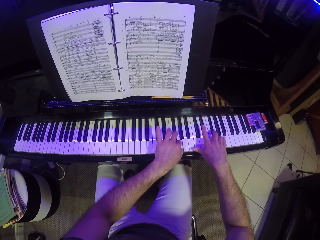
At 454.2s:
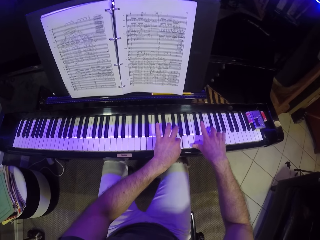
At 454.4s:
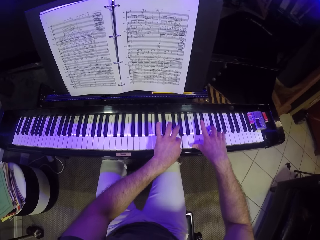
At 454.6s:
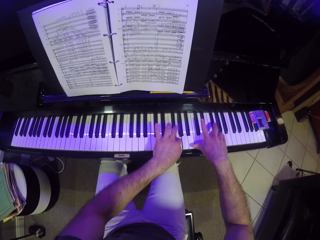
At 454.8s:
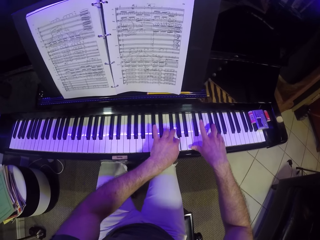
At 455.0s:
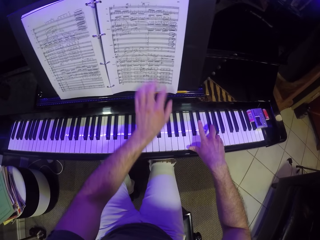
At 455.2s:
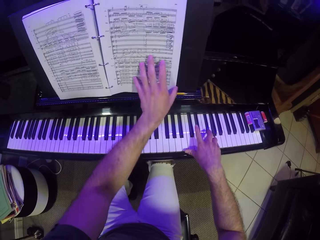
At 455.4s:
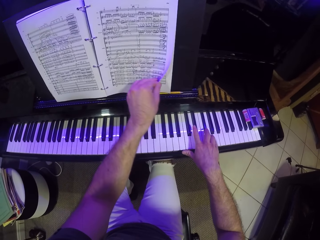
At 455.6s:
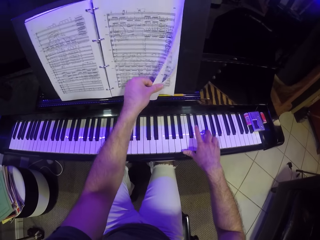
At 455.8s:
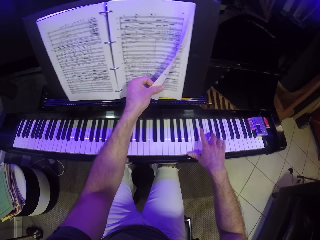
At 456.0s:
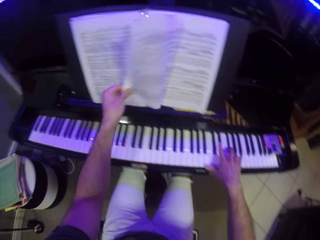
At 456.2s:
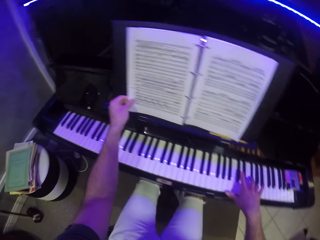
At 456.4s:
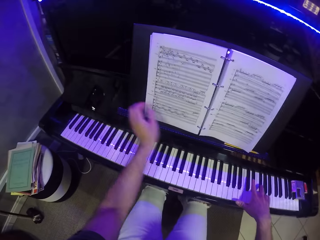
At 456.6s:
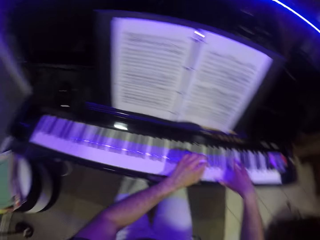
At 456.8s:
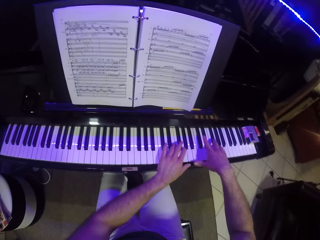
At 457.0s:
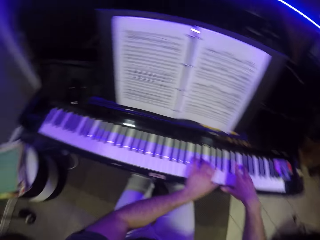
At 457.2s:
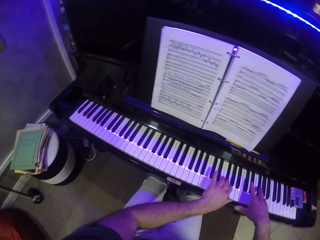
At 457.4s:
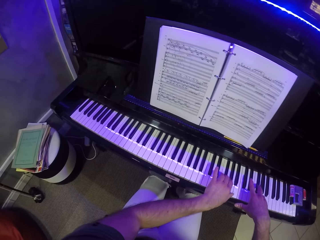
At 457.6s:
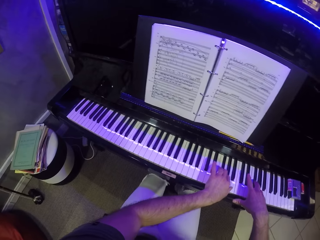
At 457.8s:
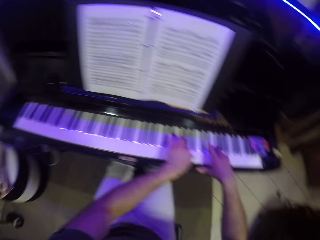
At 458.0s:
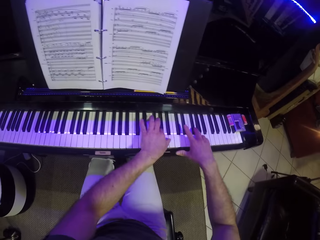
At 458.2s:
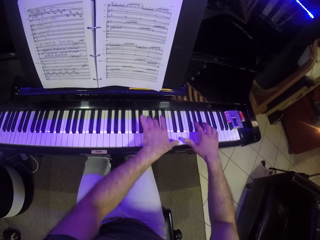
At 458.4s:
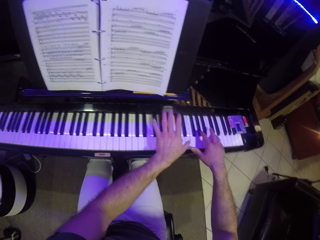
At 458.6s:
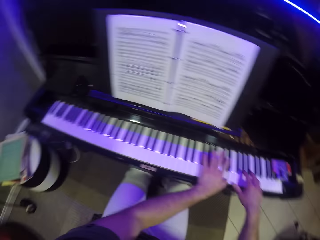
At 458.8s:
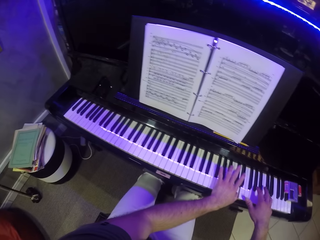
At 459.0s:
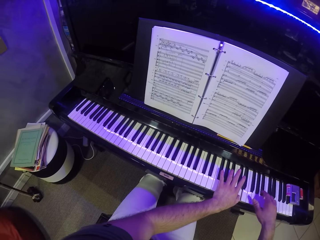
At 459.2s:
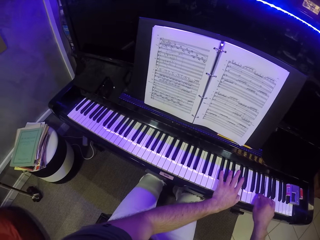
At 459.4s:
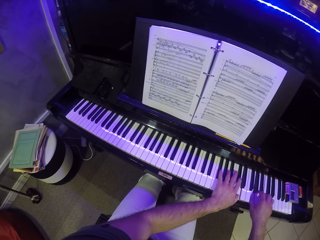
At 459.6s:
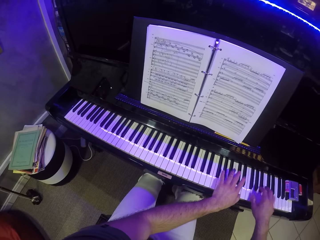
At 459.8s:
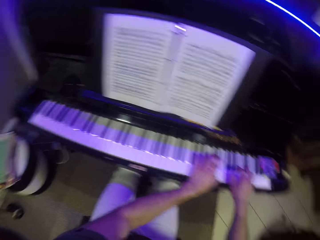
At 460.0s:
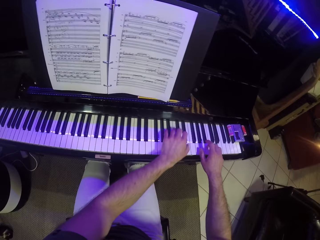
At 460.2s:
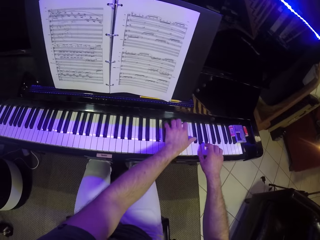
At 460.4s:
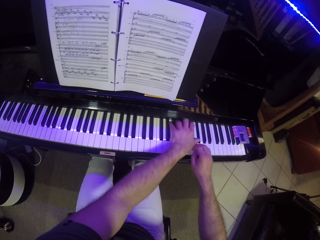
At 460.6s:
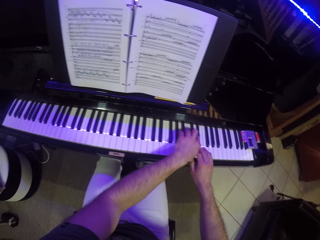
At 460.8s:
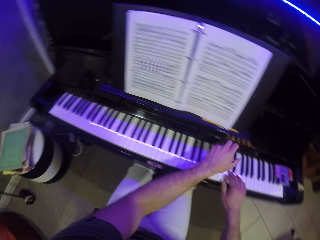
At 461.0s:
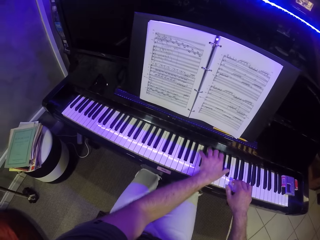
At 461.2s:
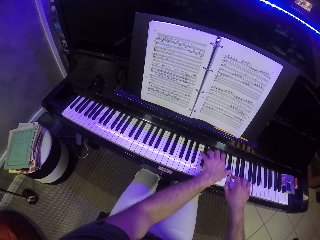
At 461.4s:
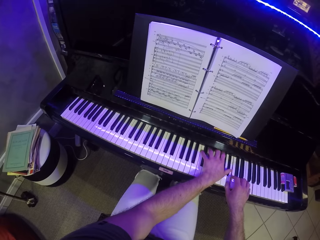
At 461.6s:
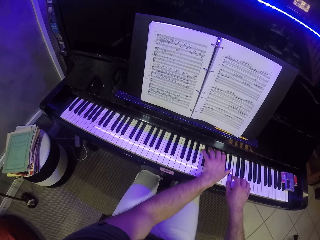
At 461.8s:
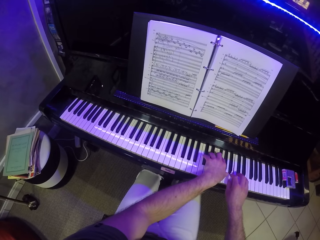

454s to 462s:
The camera wearer turns the page of the music sheet with his left hand. He plays the piano.

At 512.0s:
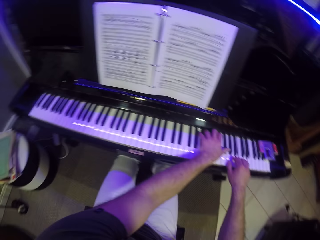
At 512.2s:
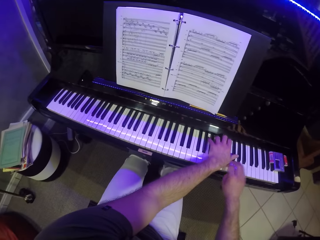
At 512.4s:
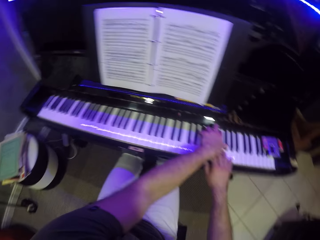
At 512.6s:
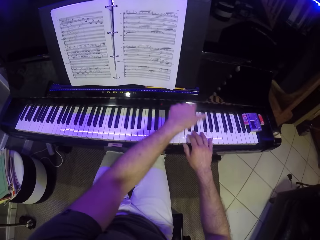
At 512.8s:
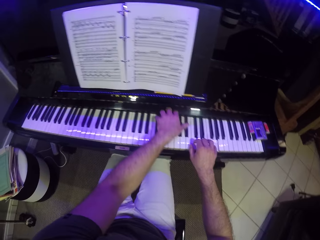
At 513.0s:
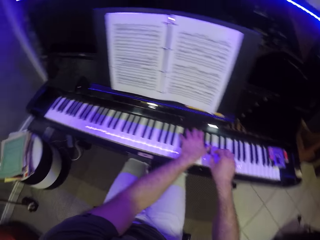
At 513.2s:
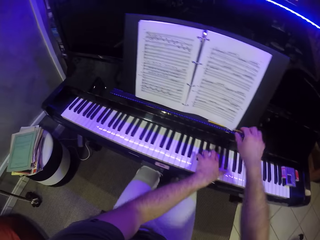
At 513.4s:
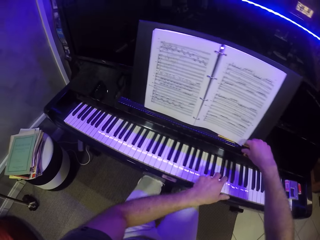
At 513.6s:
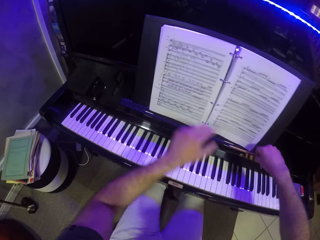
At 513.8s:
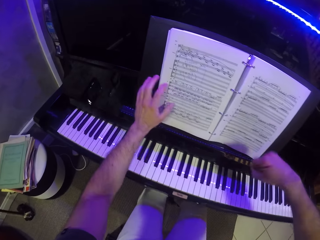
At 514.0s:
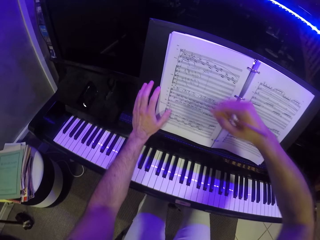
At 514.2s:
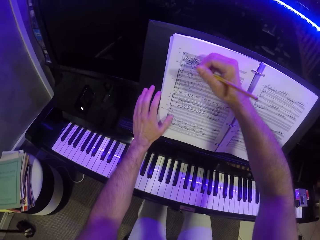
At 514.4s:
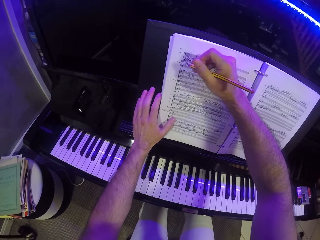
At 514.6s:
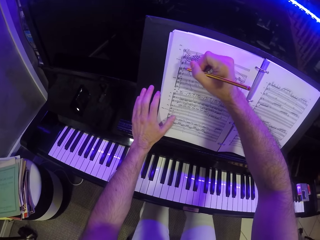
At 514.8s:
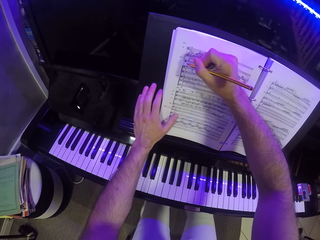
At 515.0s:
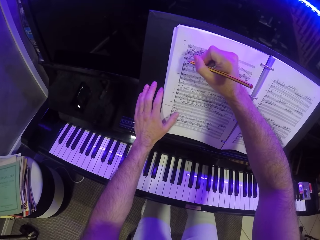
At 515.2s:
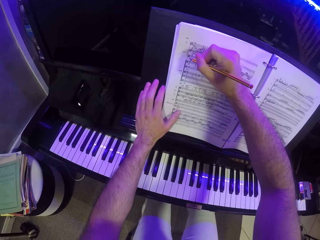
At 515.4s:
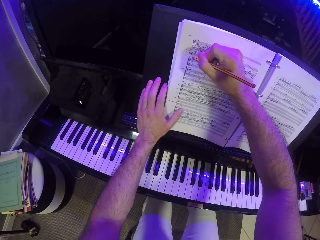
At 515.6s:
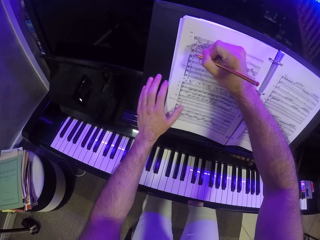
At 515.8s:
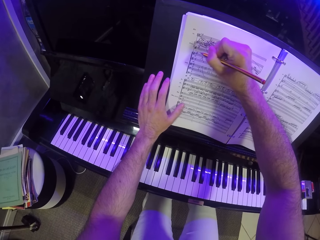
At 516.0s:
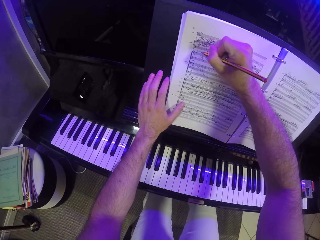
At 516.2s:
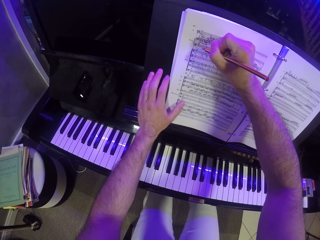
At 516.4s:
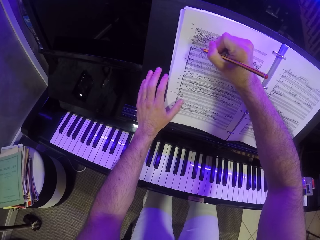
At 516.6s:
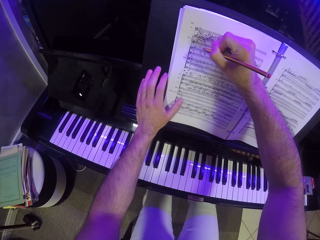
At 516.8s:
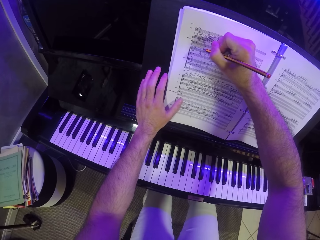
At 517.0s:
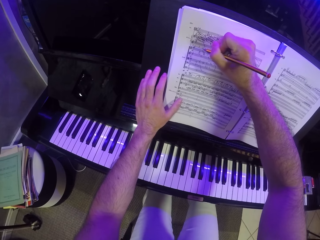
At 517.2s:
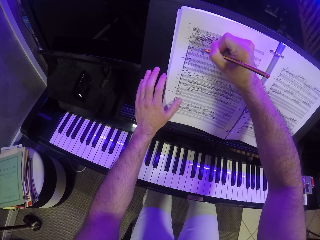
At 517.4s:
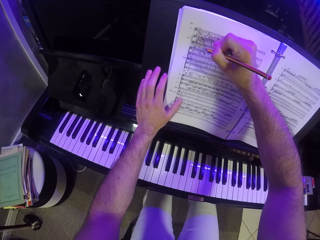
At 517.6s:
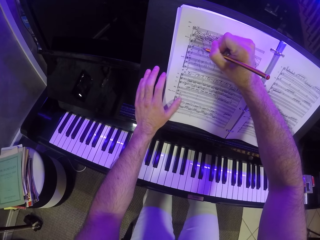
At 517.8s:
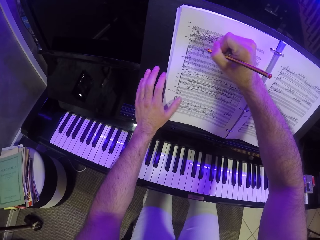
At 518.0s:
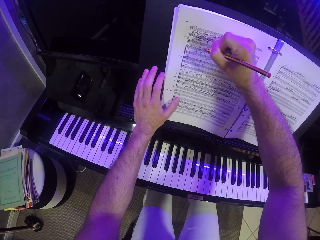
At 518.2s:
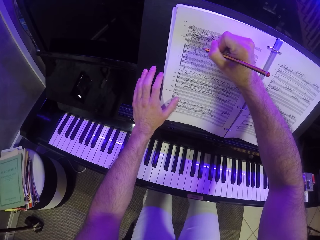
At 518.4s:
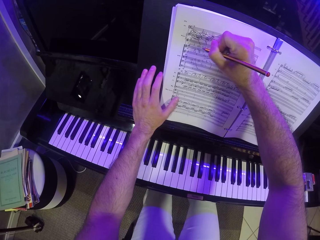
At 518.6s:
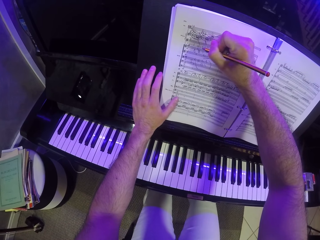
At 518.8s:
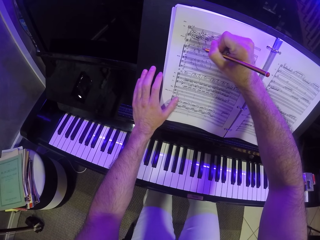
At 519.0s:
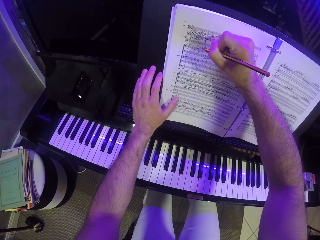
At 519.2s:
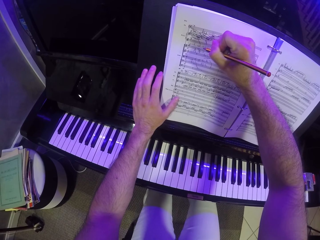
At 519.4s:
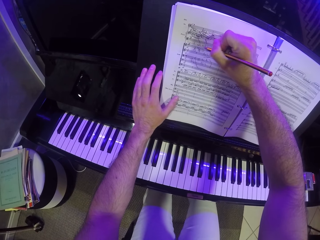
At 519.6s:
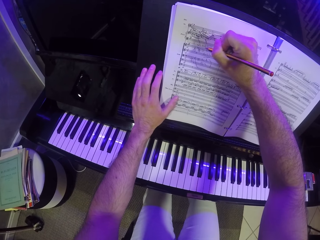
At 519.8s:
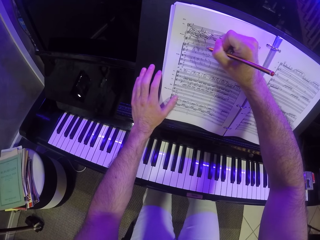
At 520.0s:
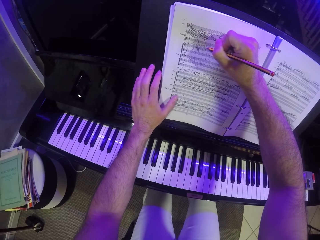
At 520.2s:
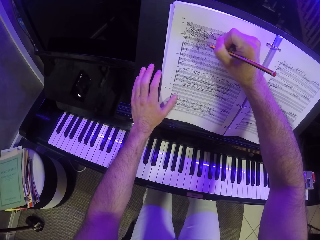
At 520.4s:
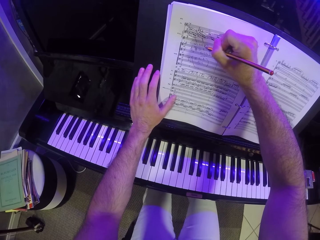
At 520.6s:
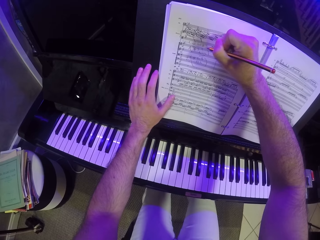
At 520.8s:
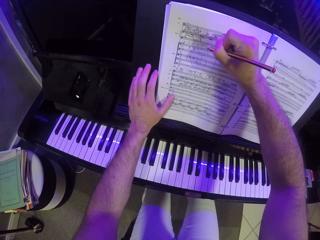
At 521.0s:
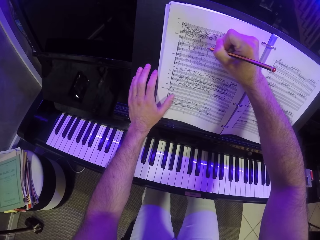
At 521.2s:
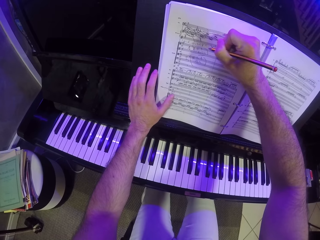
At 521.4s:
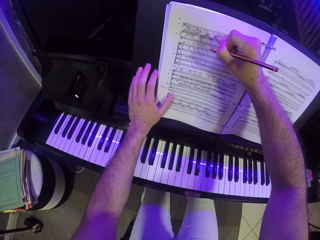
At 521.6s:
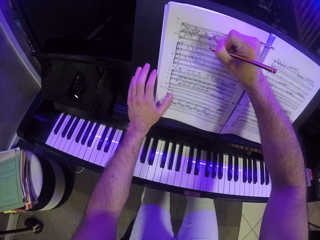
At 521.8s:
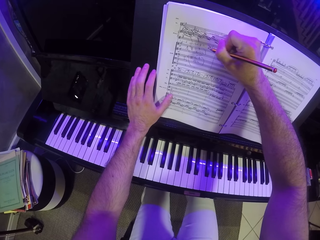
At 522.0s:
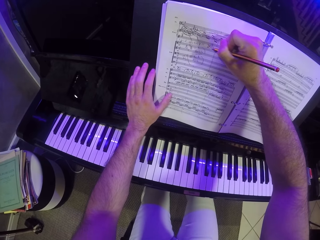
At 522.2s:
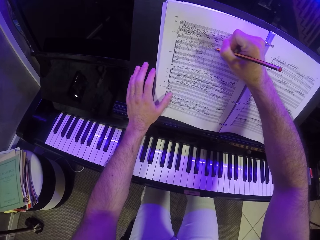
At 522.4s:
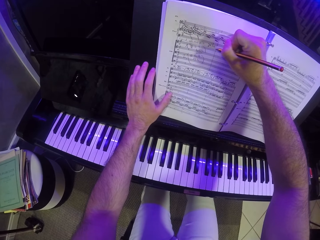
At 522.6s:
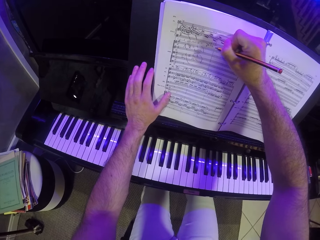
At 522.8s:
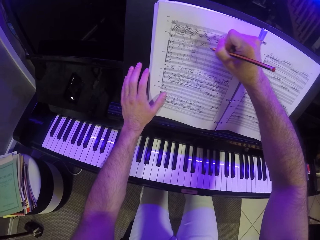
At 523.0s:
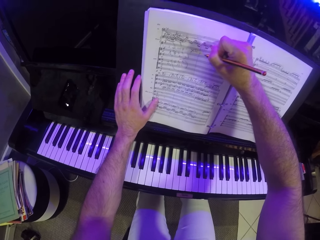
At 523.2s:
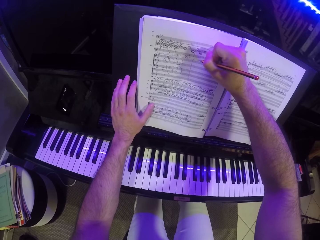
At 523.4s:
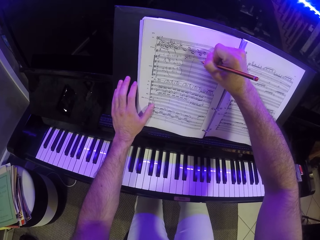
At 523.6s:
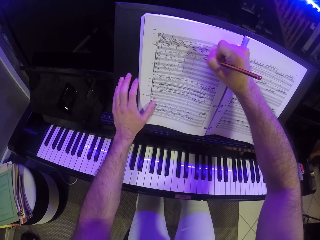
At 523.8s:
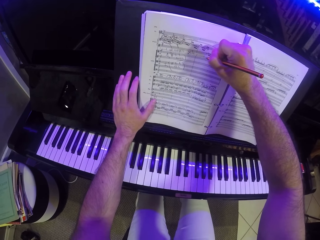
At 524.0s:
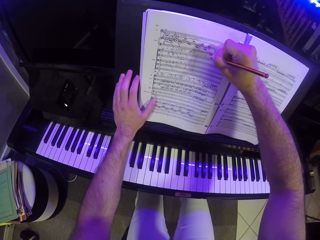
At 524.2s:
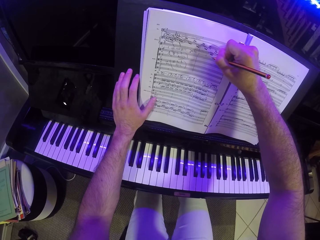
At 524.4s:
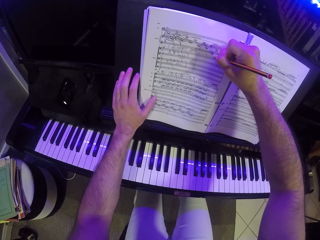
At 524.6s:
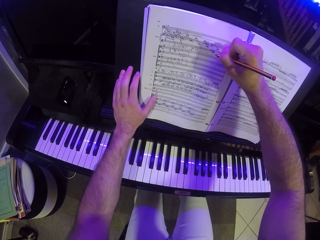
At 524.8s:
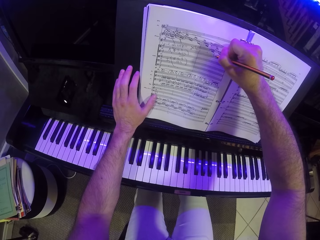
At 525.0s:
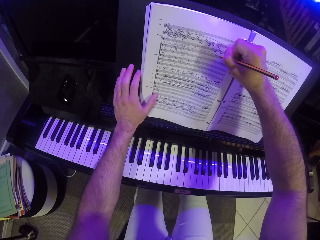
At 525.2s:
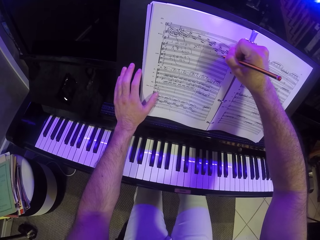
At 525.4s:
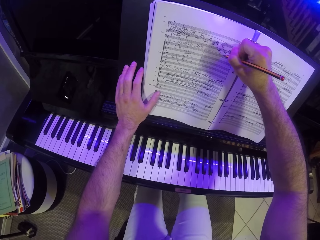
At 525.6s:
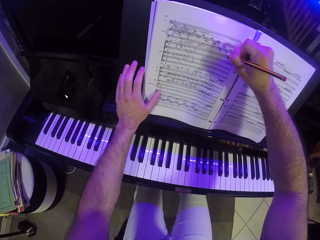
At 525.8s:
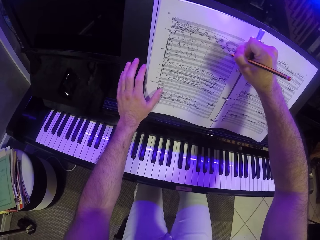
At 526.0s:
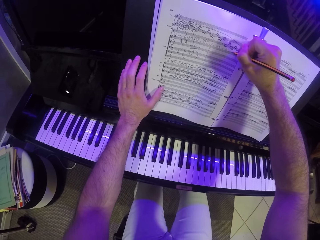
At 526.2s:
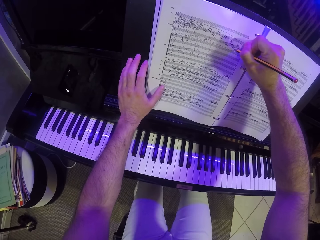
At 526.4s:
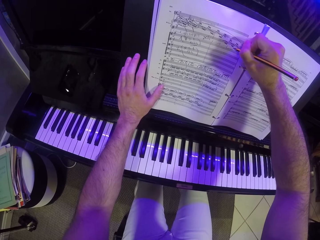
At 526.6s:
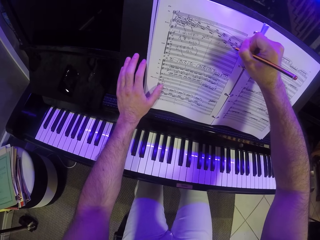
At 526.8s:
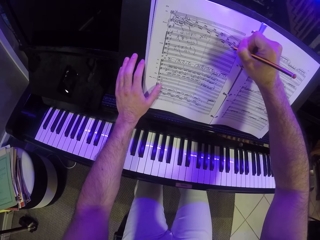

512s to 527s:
The camera wearer picks up the pencil from the piano stand with his right hand. He puts the hand on the book. He writes on the music sheet on the music stand of the piano with the pencil in his right hand.
